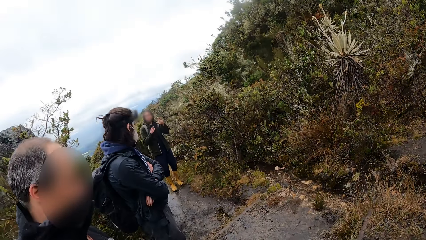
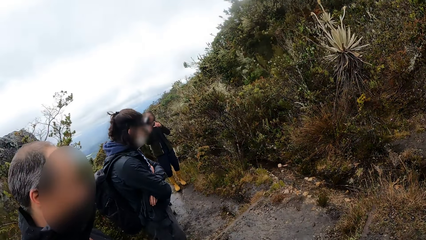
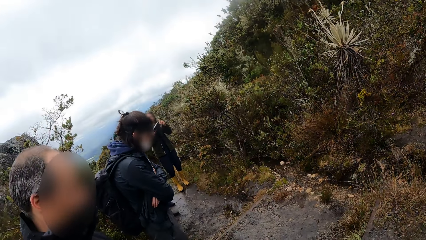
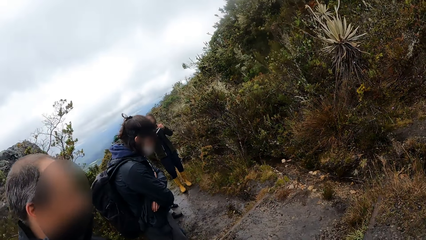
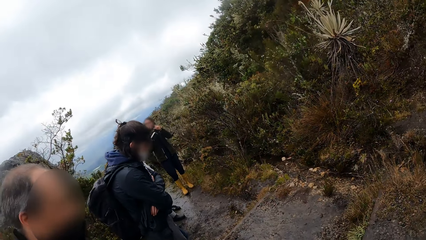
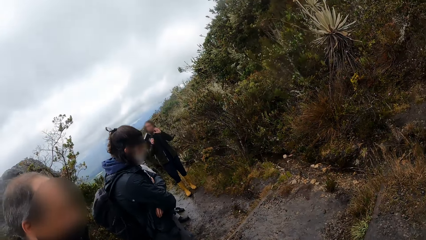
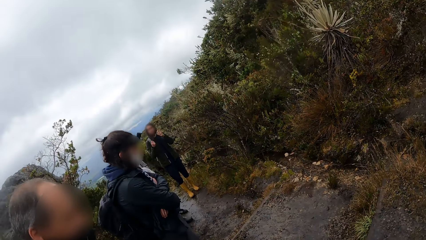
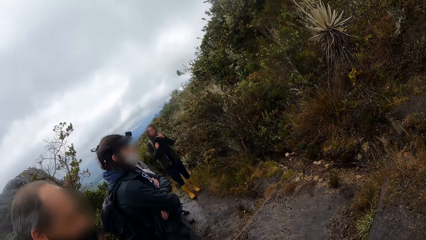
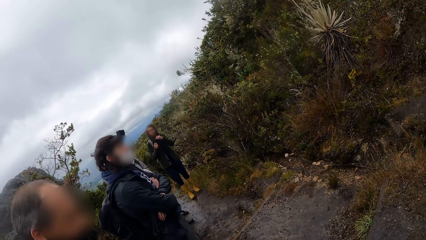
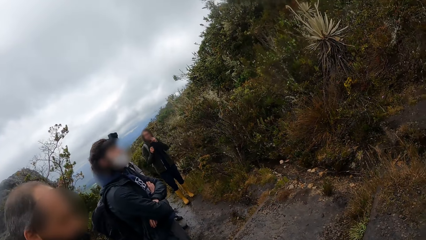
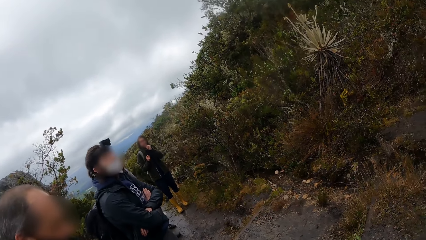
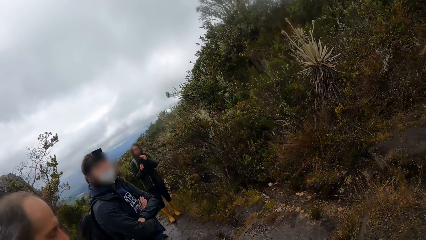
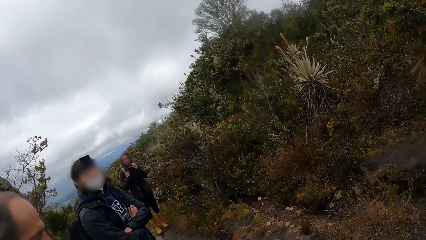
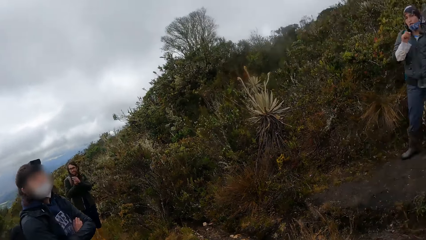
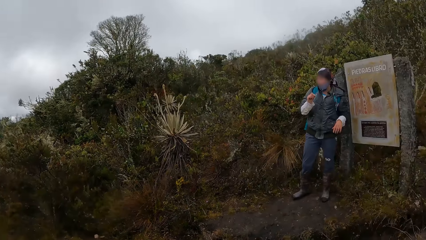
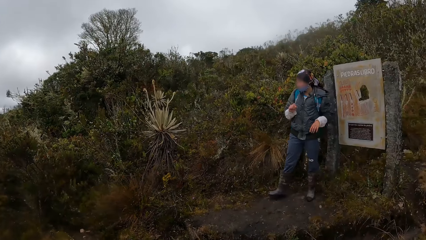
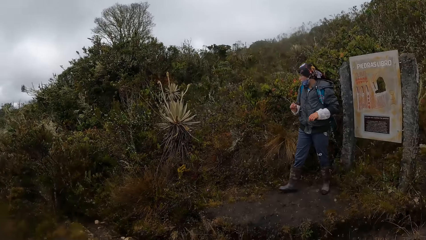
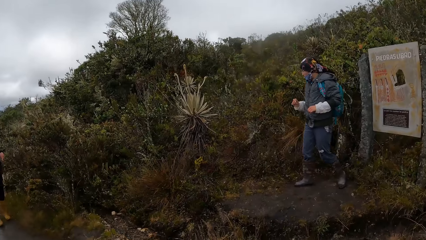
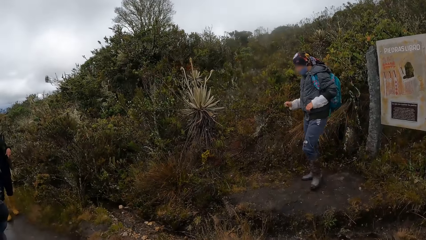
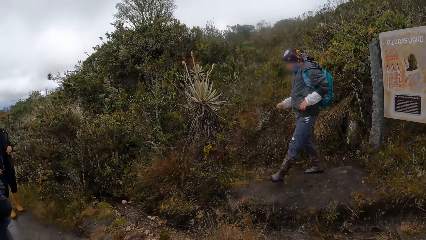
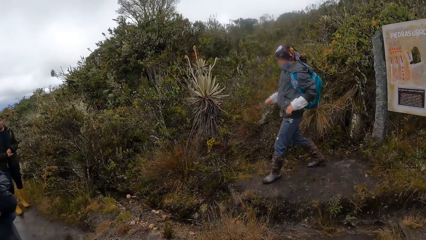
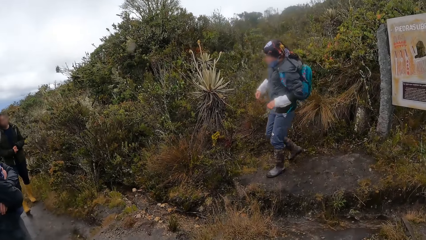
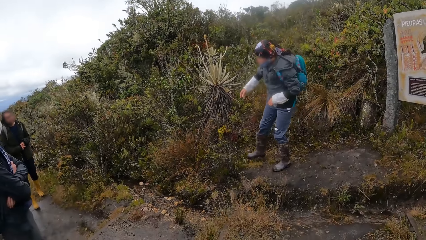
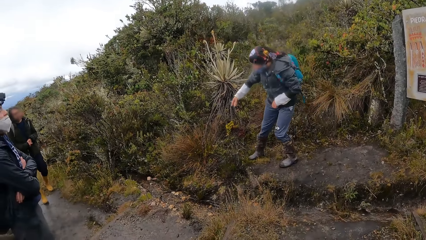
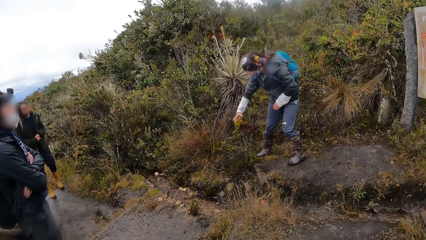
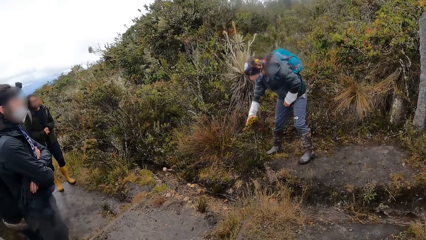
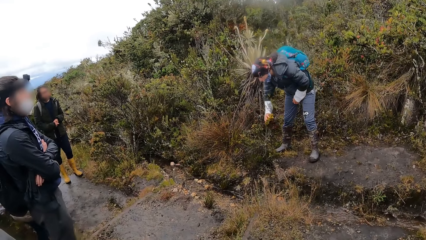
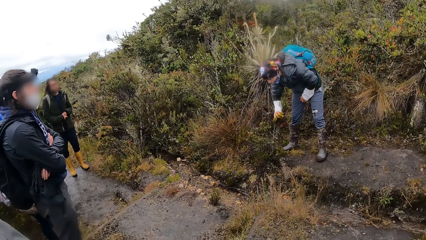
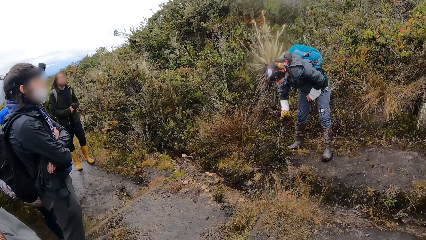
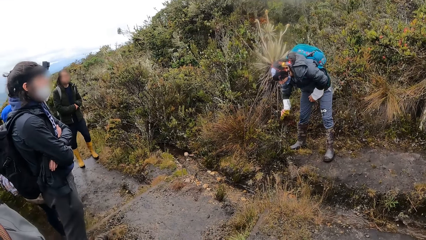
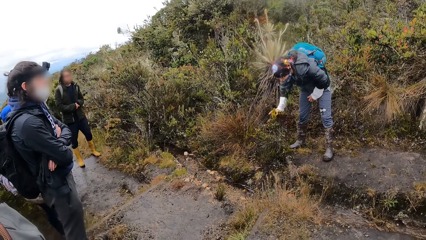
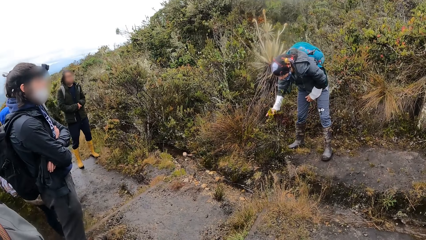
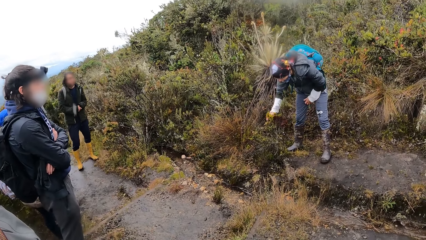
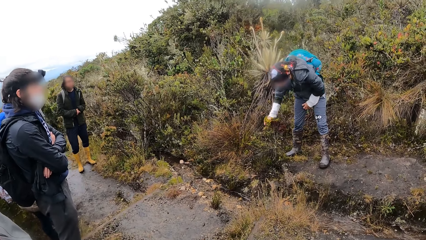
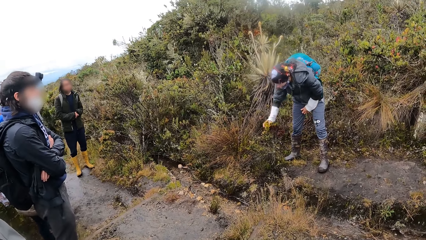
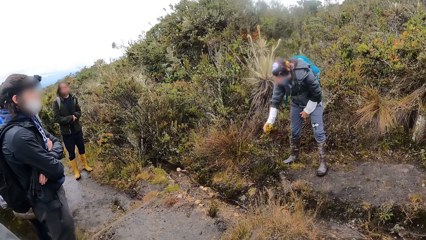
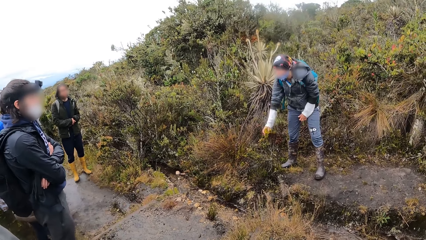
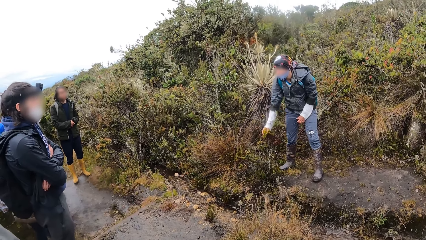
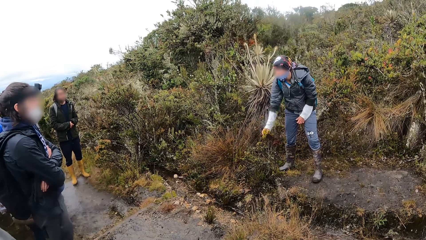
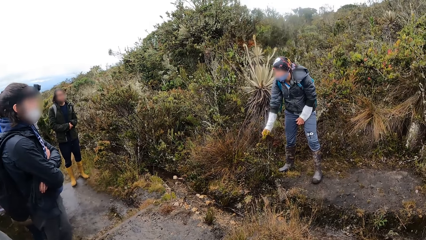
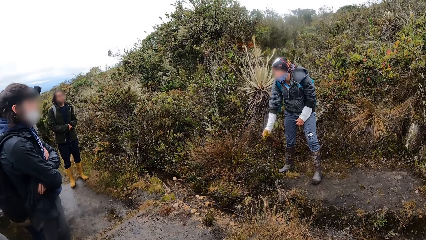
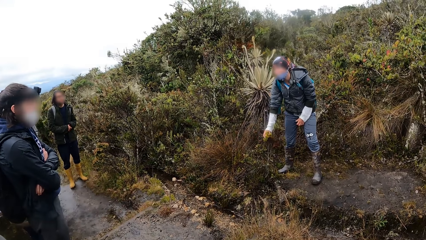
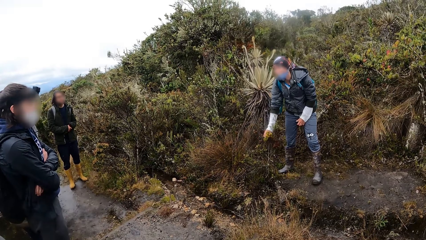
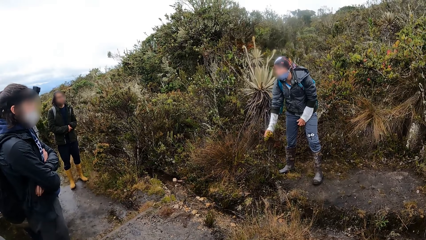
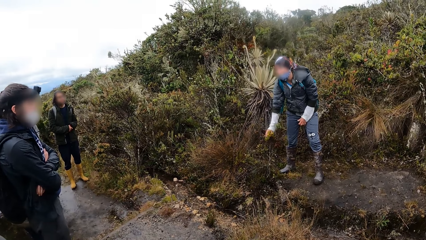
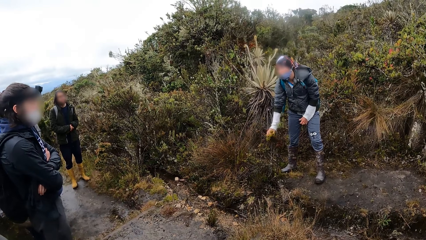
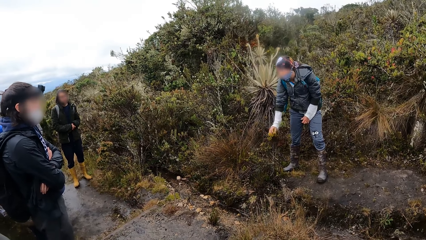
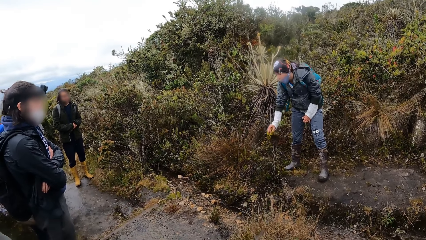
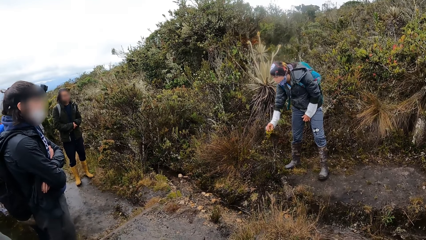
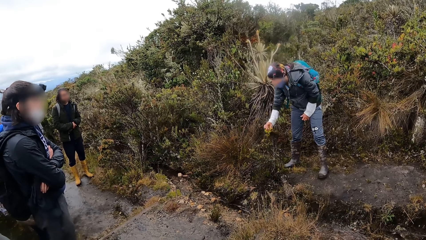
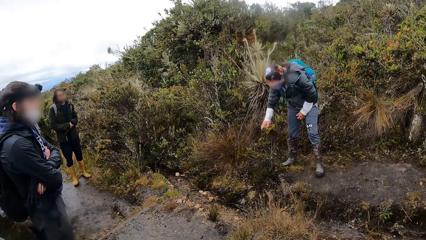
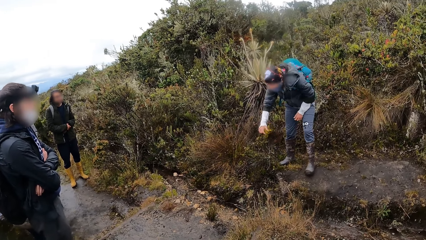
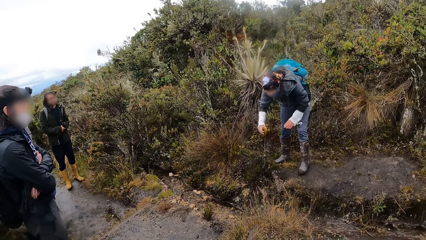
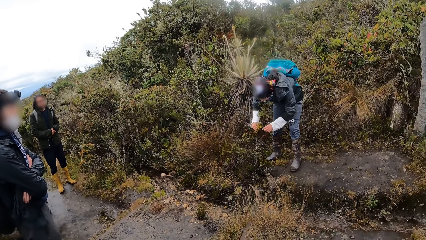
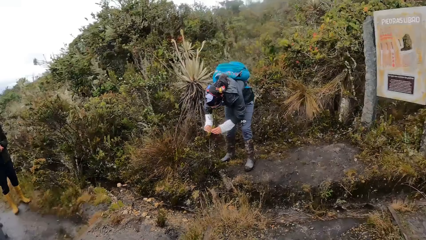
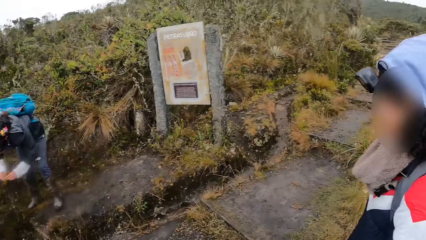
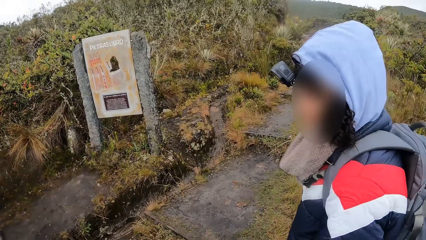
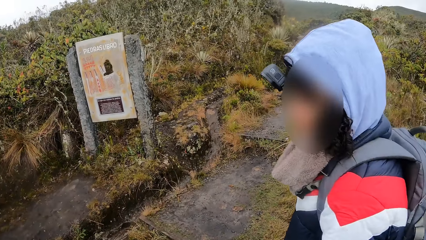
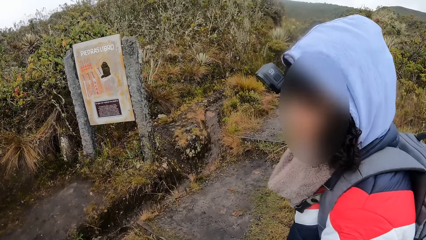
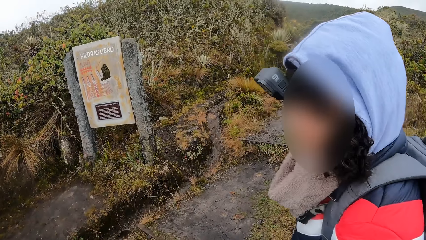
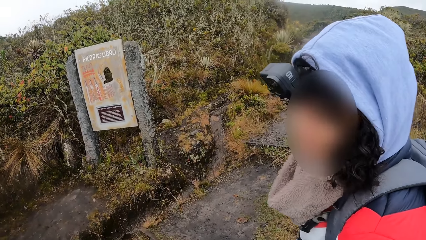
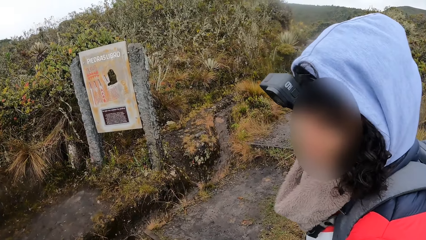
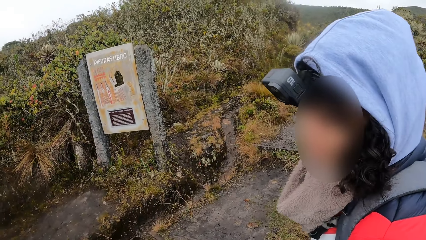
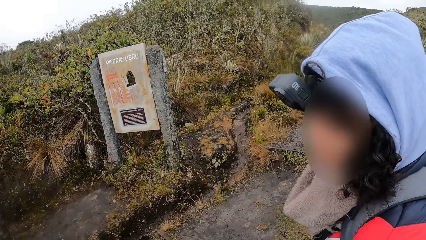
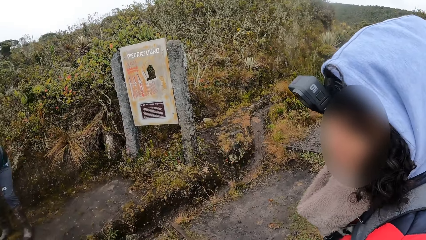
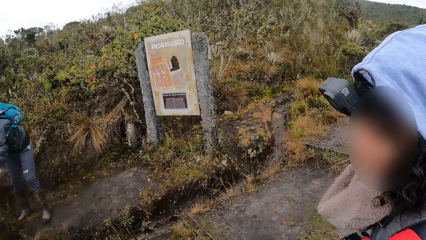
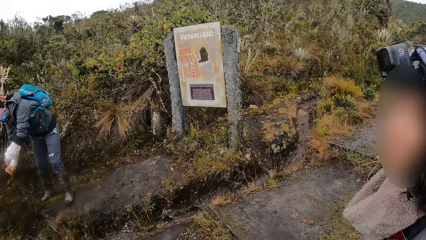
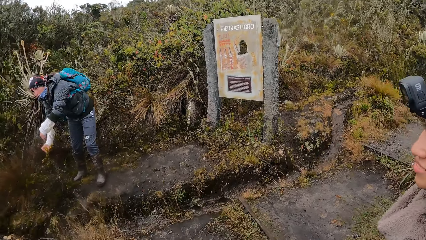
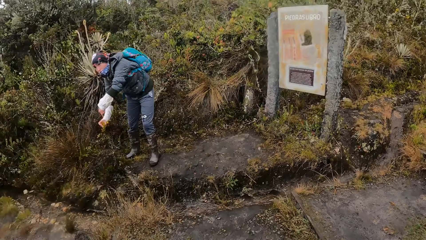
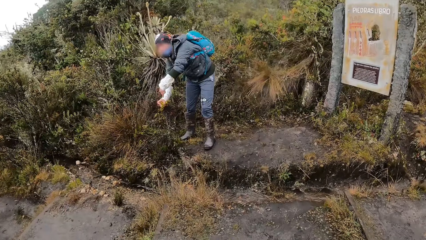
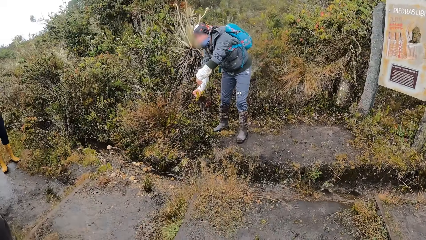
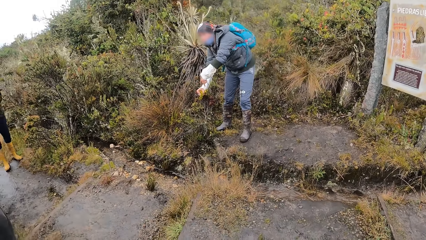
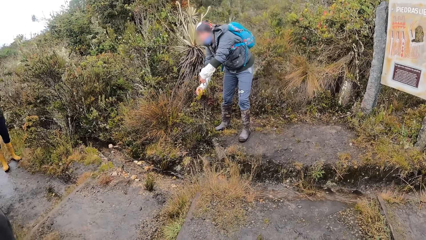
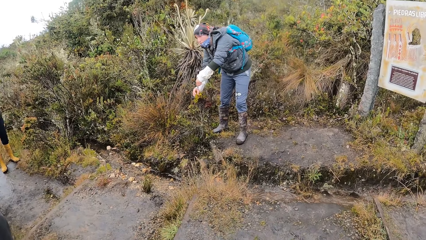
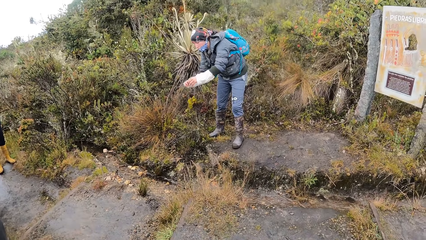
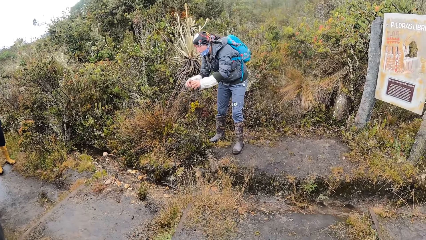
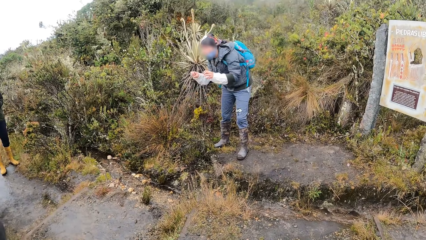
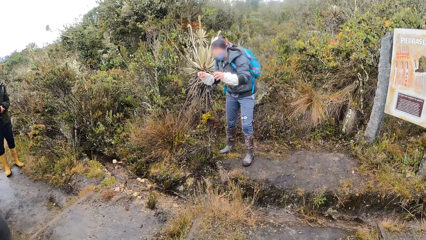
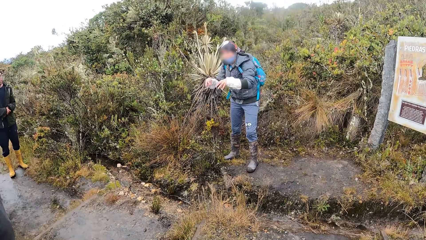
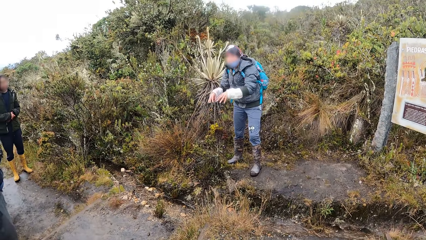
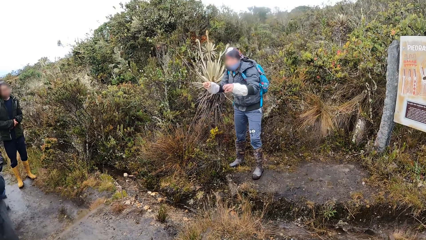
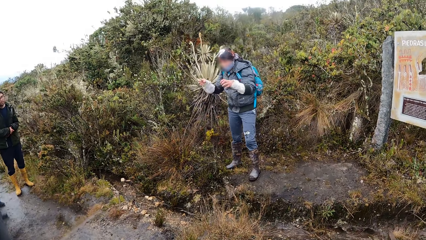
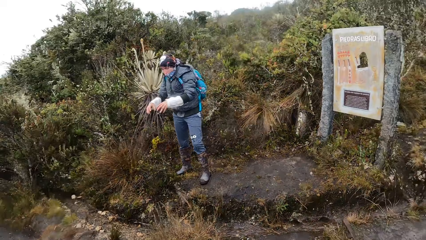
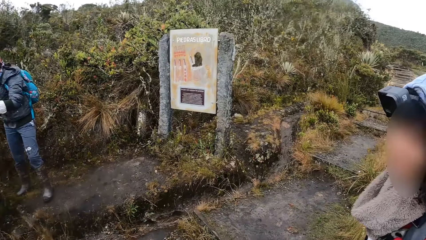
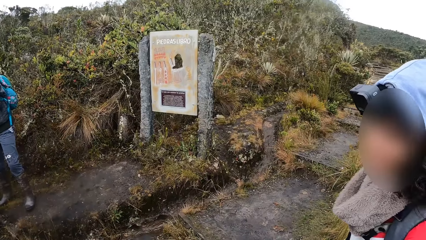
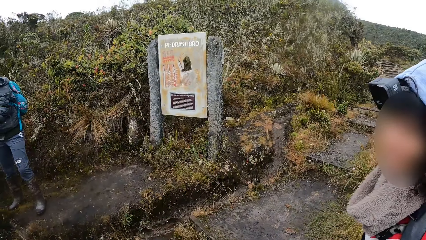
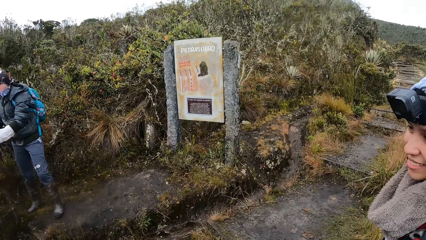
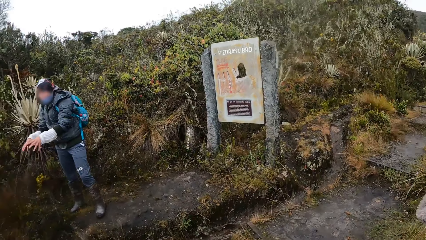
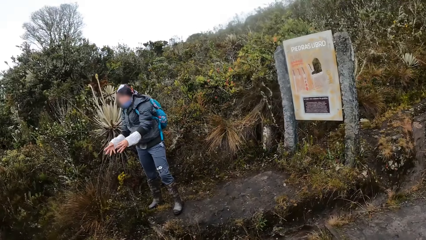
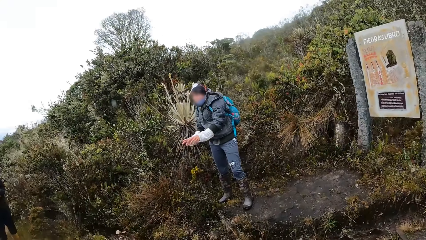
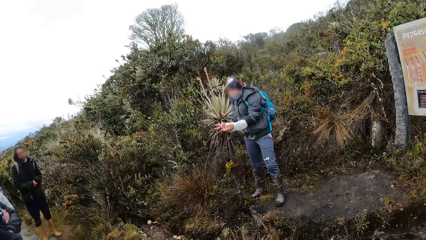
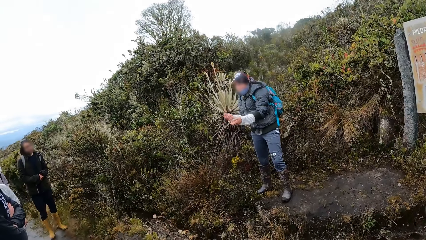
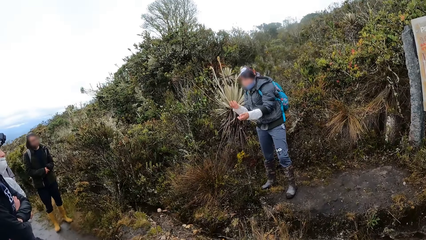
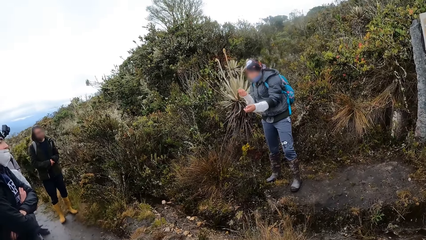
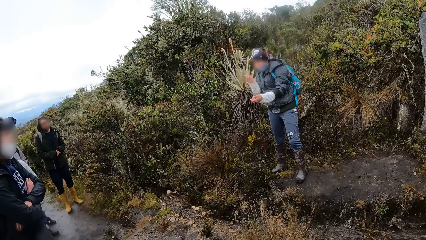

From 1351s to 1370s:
A man speaks to another man. A woman moves her hands. Another man looks up. The camera wearer looks around. Another man walks around. The second man touches a flower on the ground with his right hand. The other man holds something with the right hand. The second man speaks to the group of people and the camera wearer. The camera wearer looks around. Another man does something. The camera wearer looks around. They hold something. Another woman interacts with the camera wearer and a group of people. The man plucks a flower and moves the hands. The camera wearer turns around. They interact with a person.
